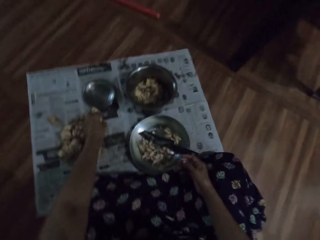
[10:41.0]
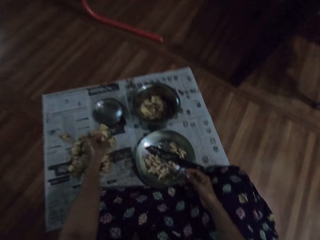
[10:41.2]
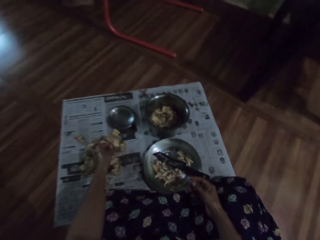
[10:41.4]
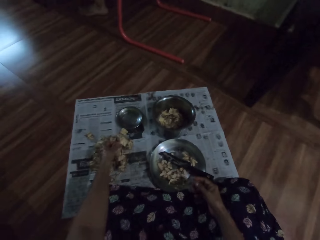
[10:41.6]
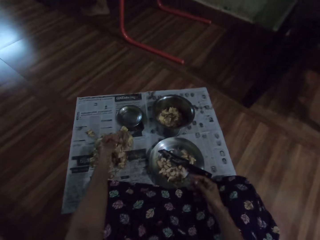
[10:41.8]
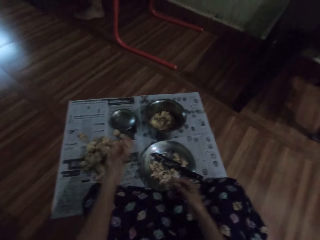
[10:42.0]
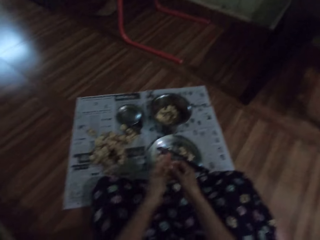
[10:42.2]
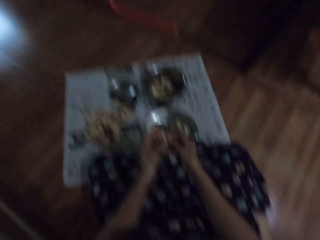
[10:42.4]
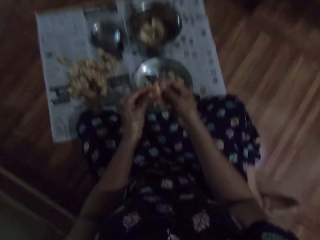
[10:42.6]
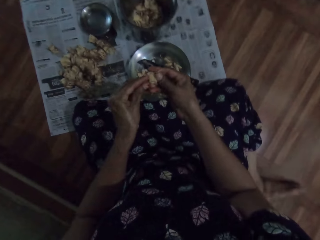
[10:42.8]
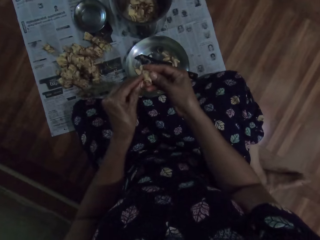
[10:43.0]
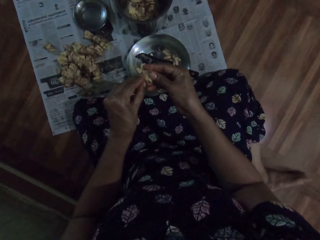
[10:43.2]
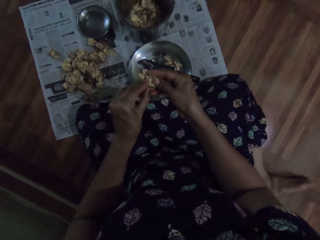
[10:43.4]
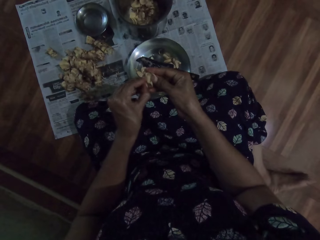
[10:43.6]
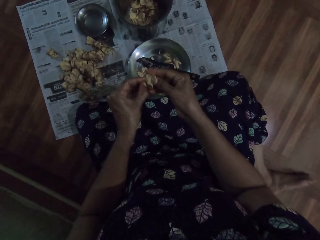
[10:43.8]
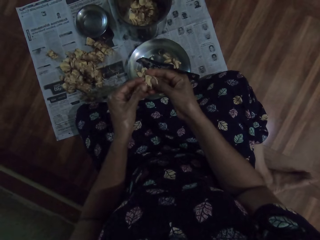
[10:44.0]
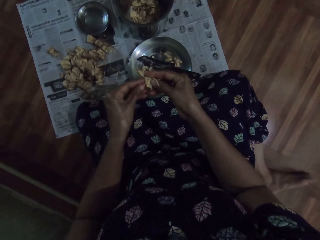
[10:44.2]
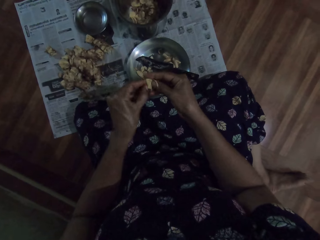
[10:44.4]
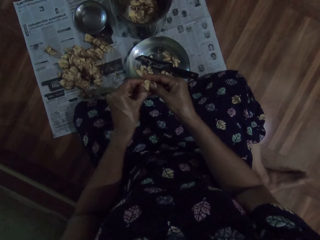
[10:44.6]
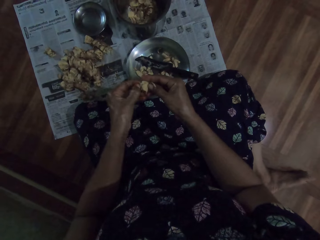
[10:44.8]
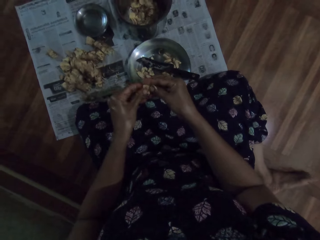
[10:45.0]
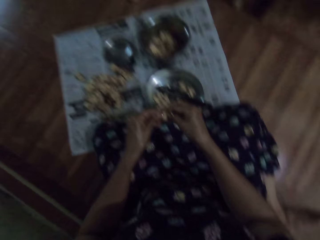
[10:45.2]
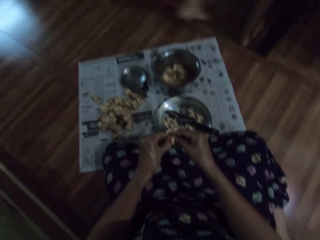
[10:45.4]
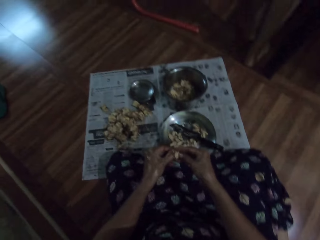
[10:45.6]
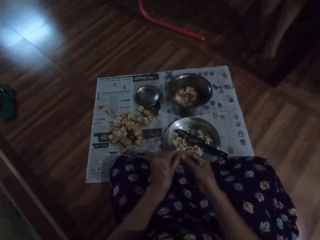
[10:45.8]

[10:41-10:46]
The camera wearer picks an irvingia seed from the floor with her left hand. She peels the irvingia seed into the plate on the floor with her hands.

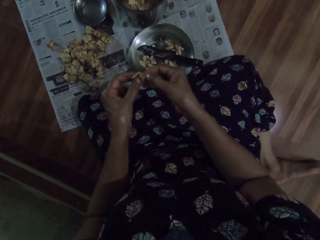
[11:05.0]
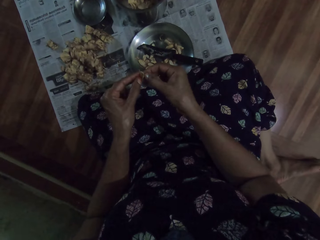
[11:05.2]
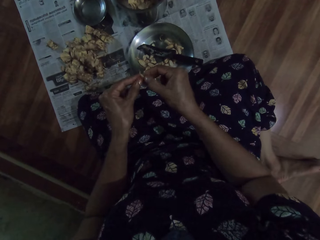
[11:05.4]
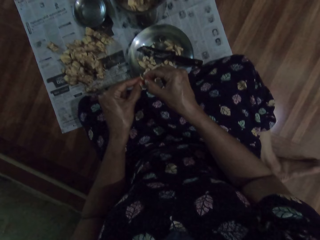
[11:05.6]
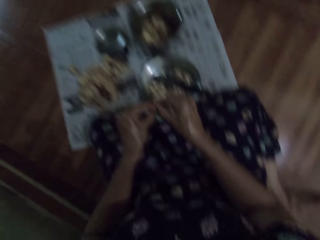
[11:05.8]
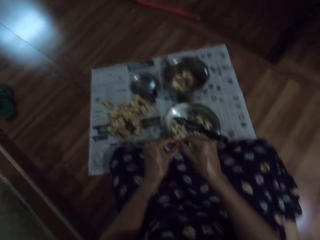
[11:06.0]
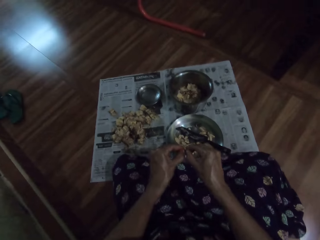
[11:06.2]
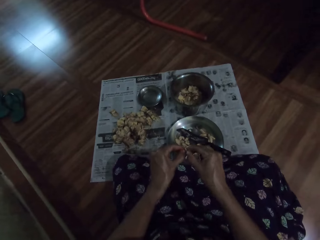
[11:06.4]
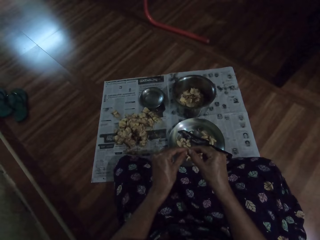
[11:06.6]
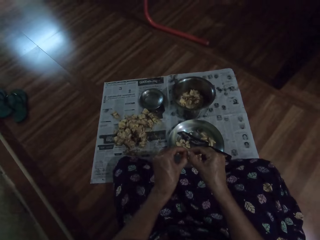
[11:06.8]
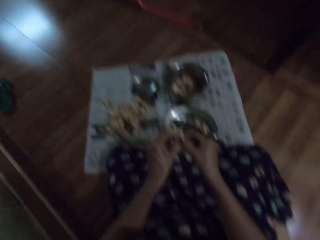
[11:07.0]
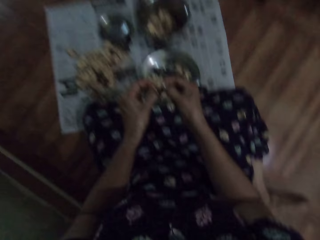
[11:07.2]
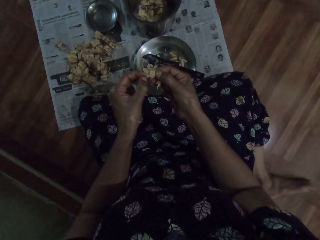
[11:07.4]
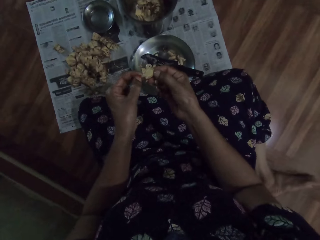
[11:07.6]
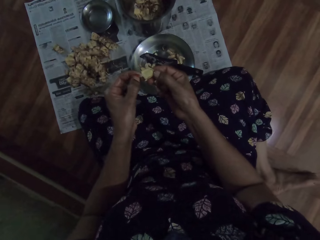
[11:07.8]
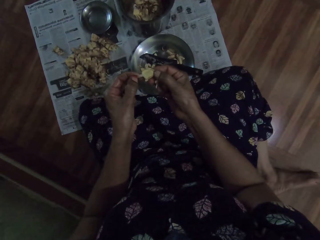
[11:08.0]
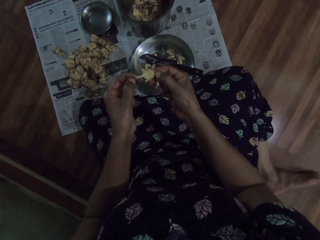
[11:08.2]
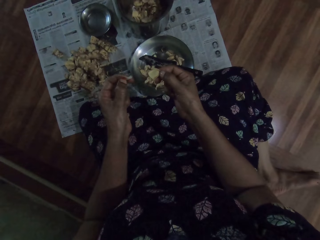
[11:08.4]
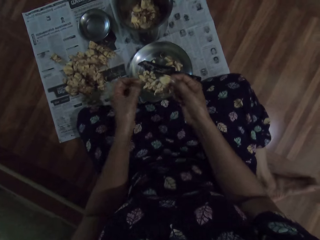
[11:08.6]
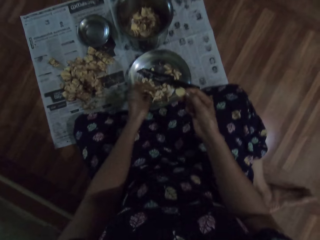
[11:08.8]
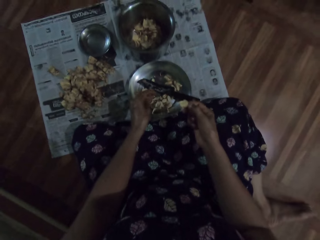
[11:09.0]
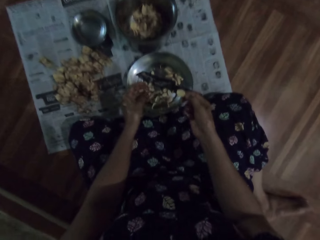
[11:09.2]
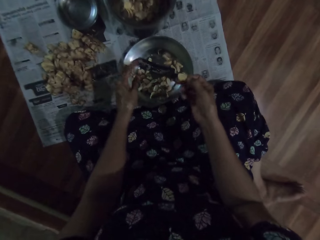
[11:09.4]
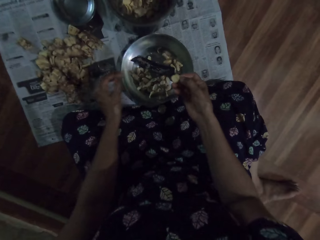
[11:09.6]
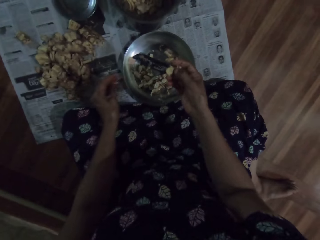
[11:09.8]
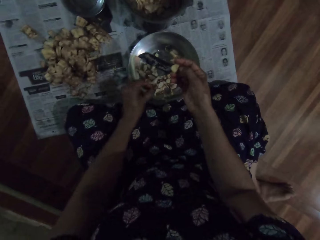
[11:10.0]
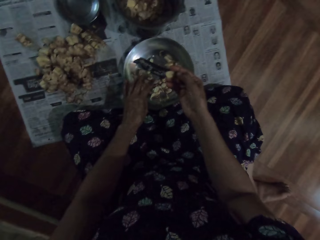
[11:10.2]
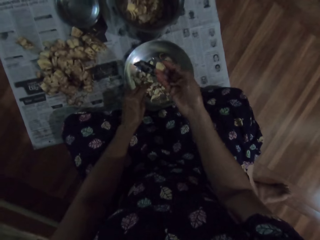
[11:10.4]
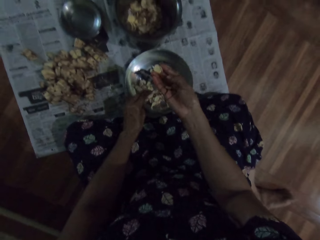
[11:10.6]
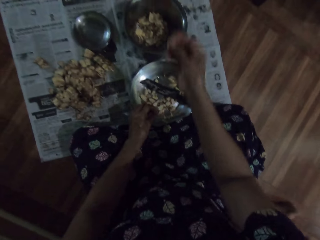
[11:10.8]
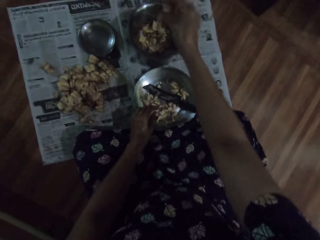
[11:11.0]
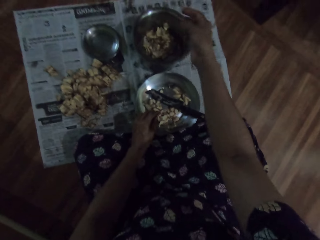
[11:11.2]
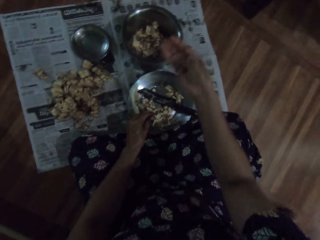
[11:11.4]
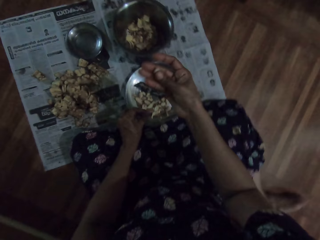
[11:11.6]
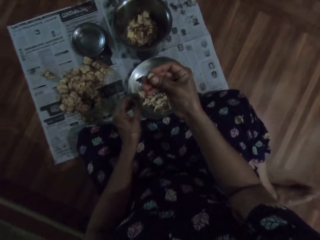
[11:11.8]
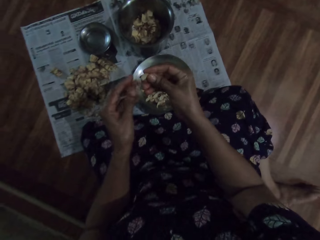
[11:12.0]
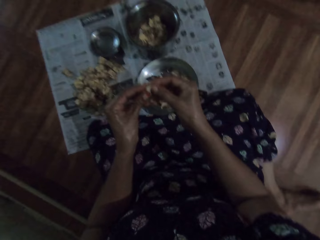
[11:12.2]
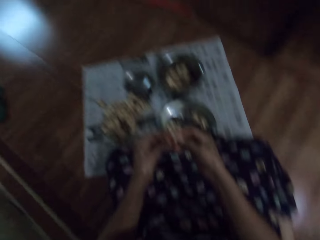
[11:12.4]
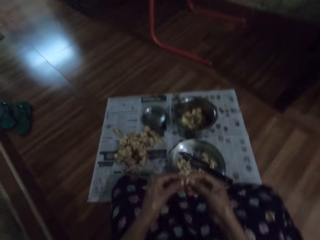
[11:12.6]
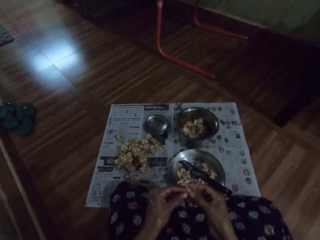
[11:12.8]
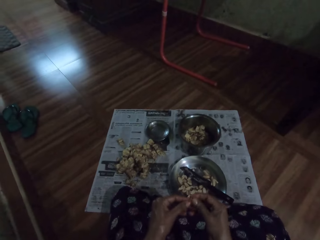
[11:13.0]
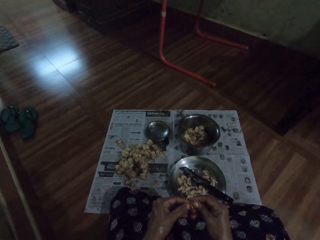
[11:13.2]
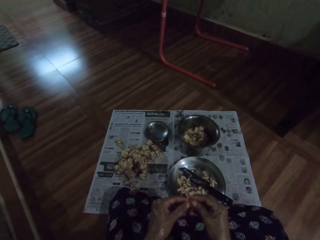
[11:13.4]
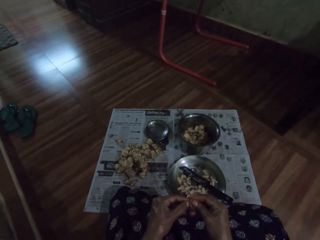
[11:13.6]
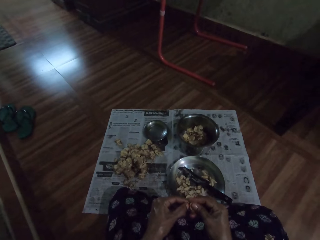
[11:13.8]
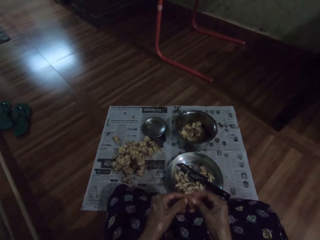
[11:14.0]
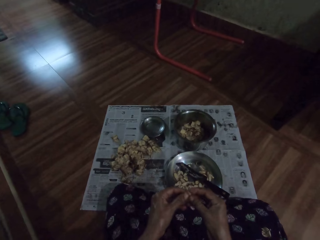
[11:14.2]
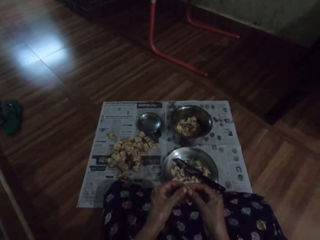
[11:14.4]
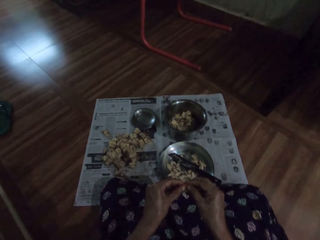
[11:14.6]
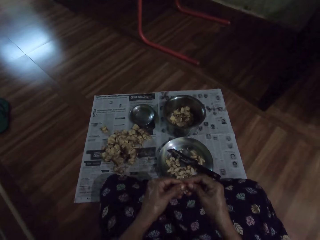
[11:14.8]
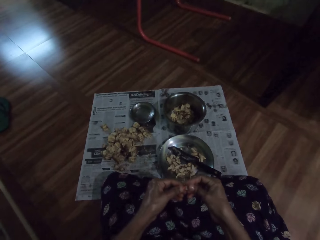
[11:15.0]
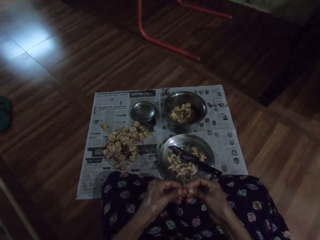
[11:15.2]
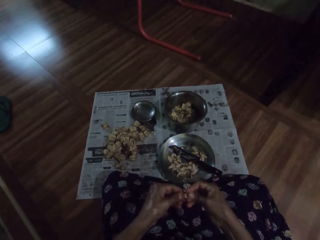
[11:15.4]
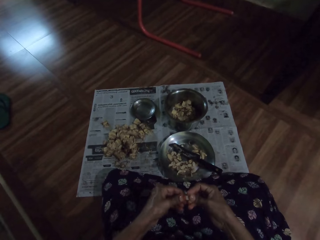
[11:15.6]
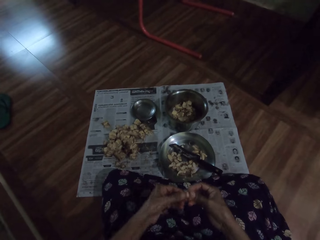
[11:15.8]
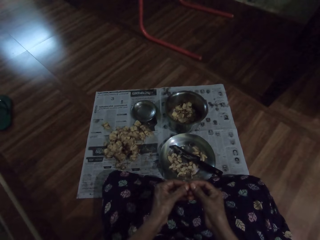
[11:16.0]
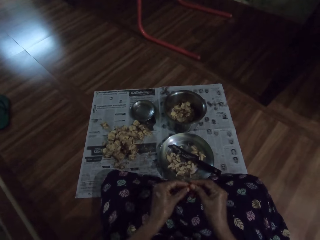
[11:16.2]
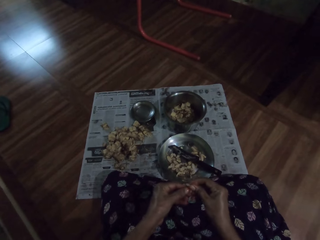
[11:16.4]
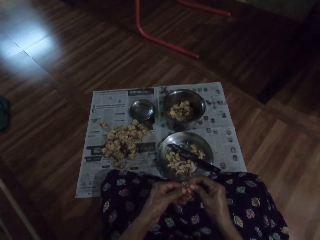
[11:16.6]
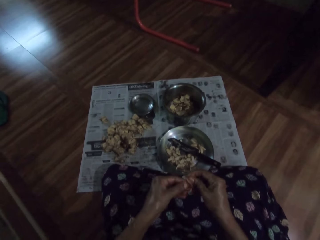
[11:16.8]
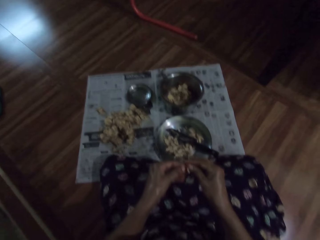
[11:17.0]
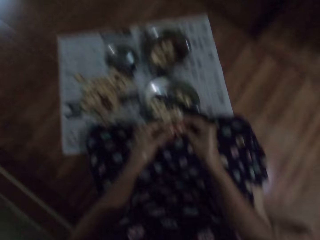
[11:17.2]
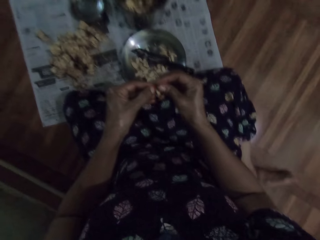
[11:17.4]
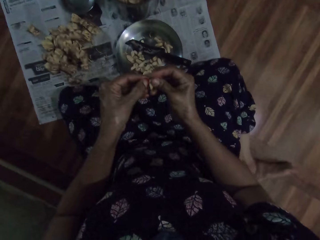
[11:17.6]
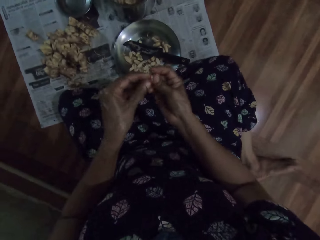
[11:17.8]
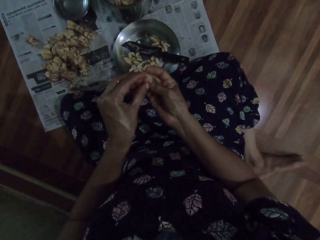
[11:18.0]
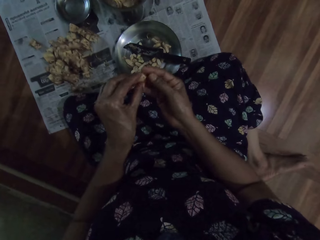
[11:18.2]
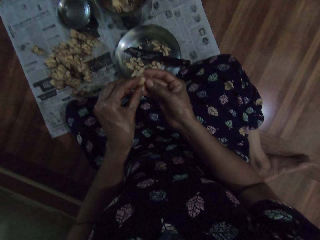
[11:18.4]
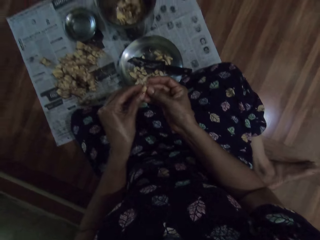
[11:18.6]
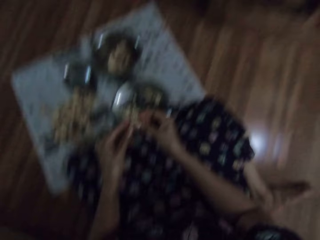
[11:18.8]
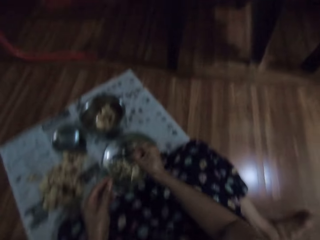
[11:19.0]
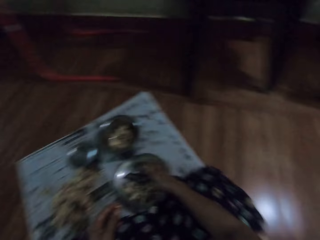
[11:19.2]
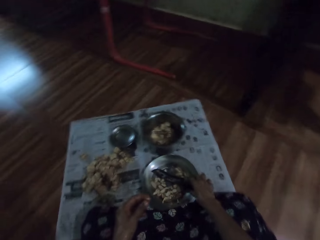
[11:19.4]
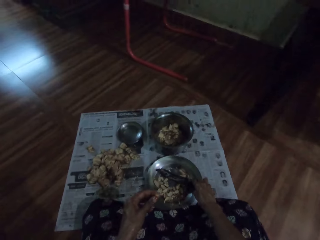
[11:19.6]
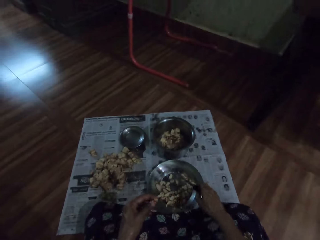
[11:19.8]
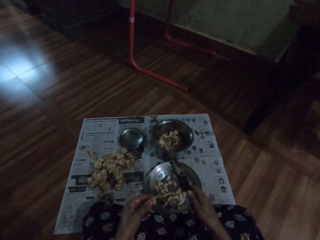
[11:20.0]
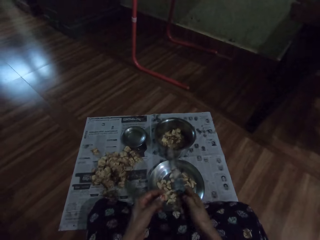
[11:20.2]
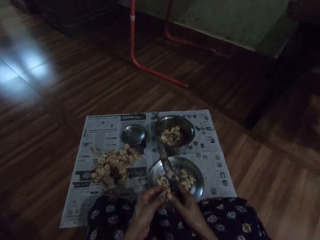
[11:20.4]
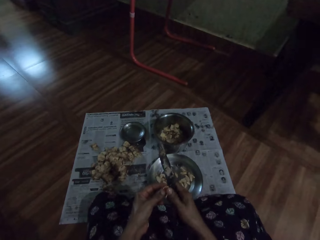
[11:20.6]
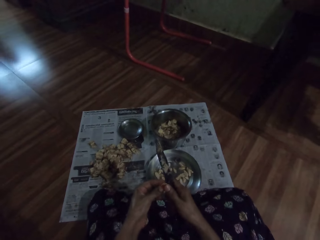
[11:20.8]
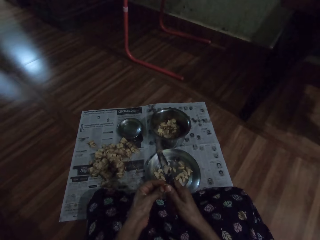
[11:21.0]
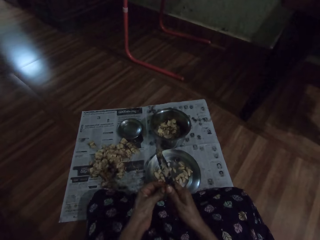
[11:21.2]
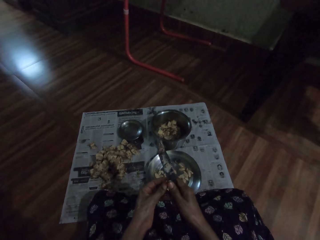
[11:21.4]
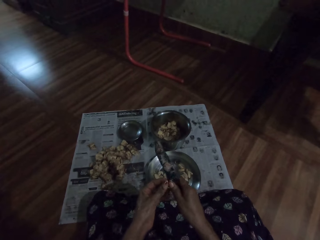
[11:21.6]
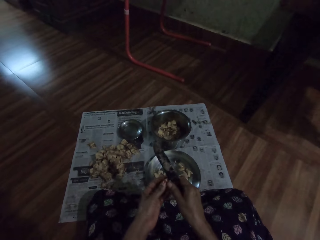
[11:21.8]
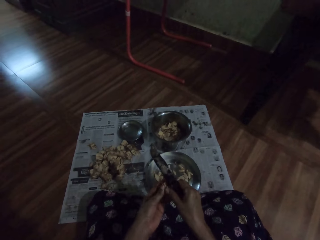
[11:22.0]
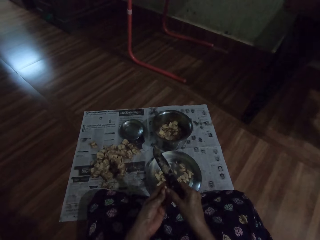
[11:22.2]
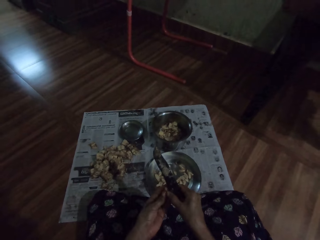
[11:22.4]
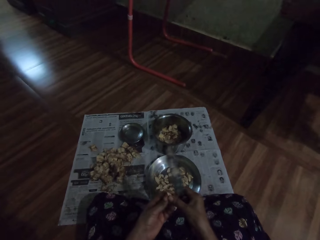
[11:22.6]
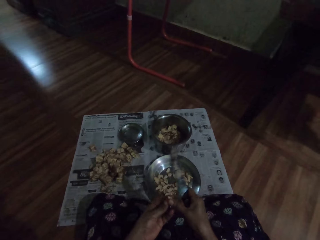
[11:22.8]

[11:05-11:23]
The camera wearer peels the garlic or irvingia seed and looks around. She drops the irvingia seed peel in the plate on the floor with her right hand. She puts the garlic inner peel in the pot. She peels the irvingia seed into the plate on the floor with her hands. She looks around. She picks the knife from the plate on the floor with her right hand. She cuts the irvingia seed in her left hand with the knife in her right hand. She peels the garlic. A person talks to the camera wearer.
